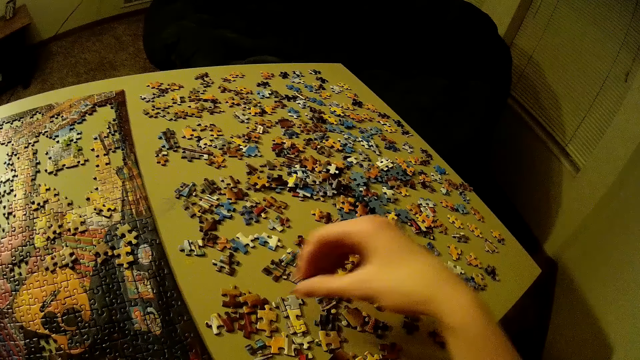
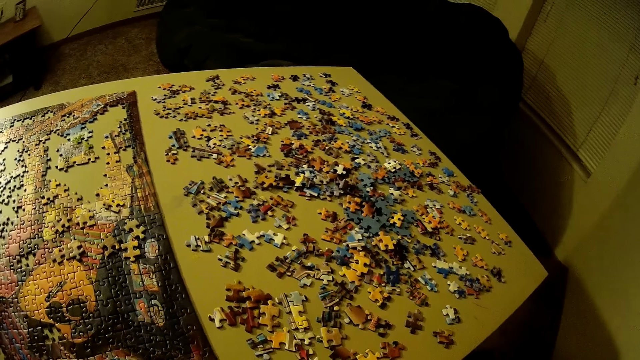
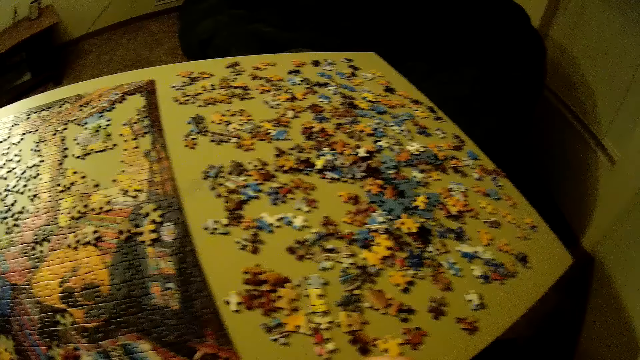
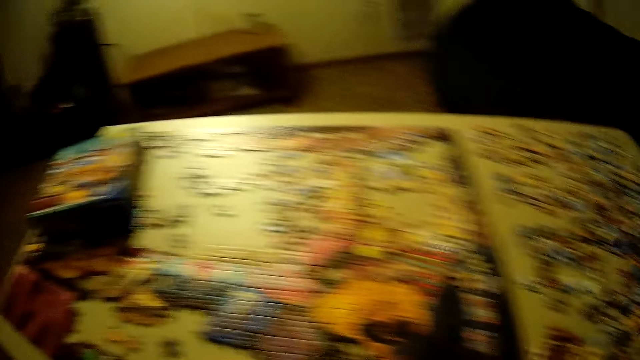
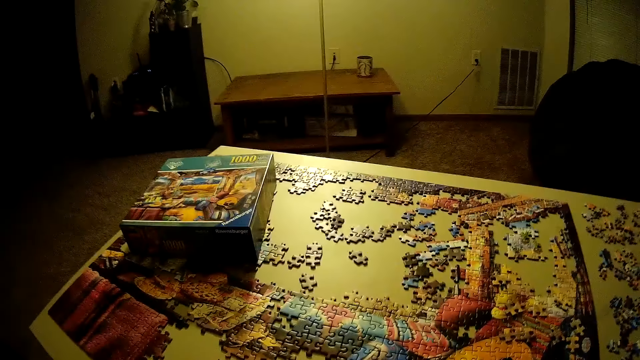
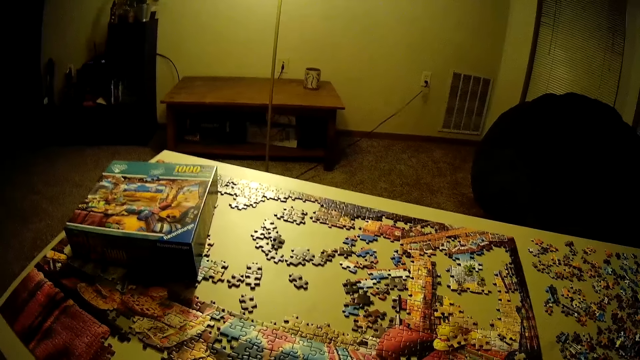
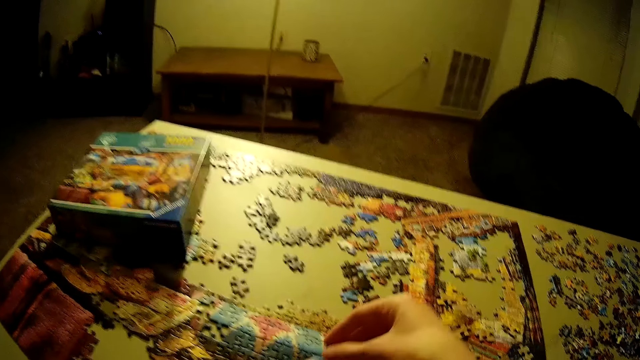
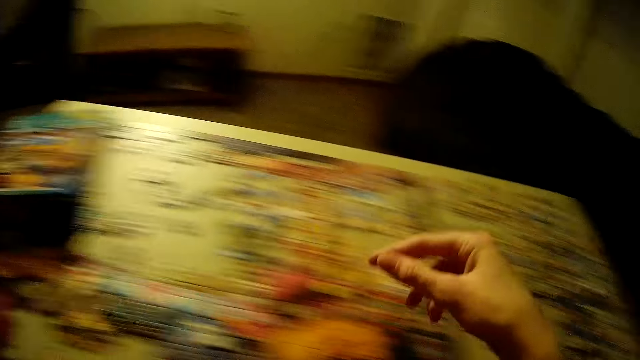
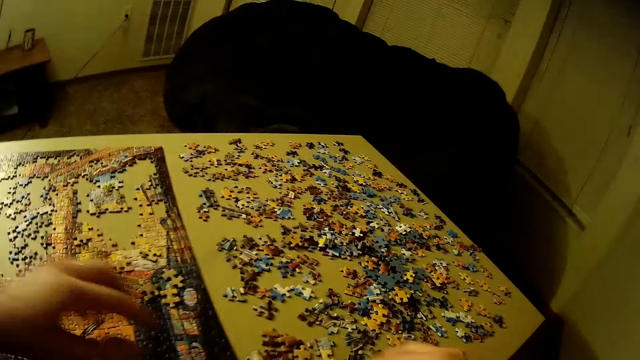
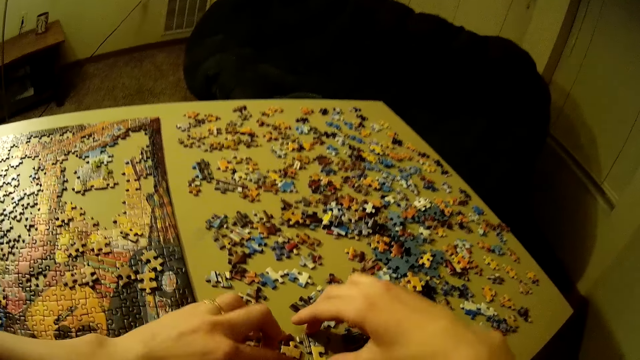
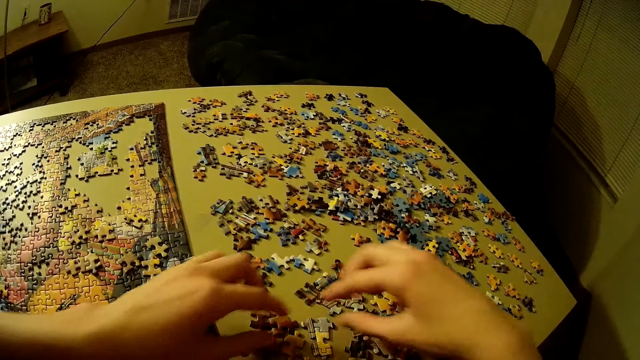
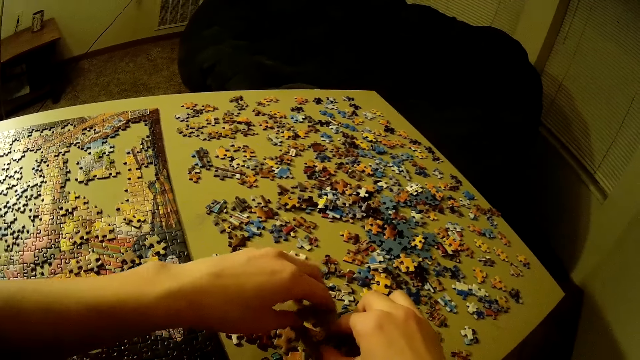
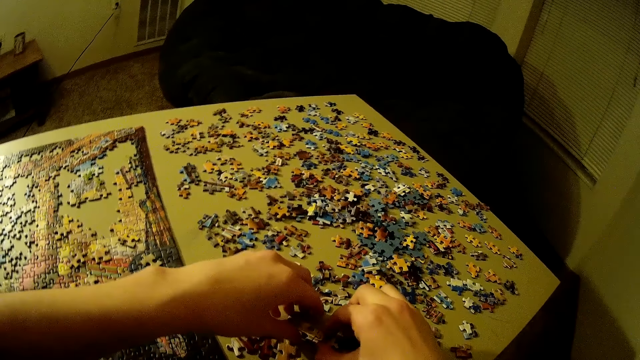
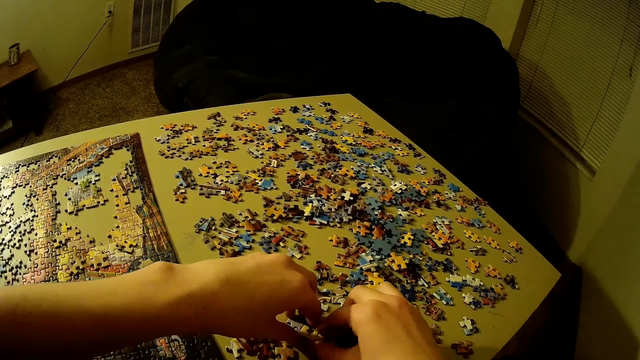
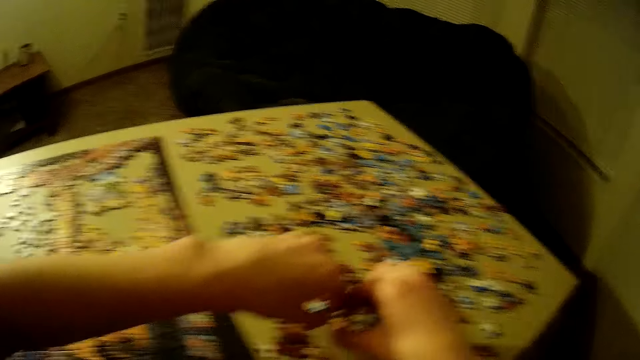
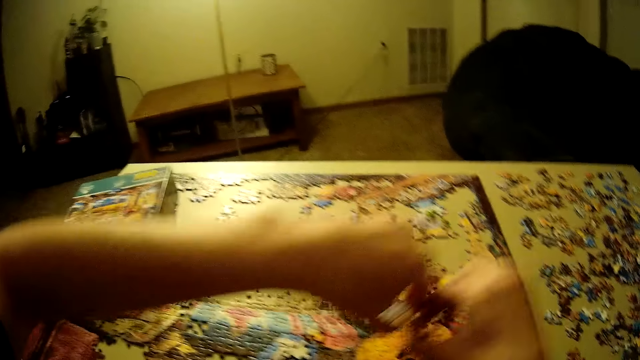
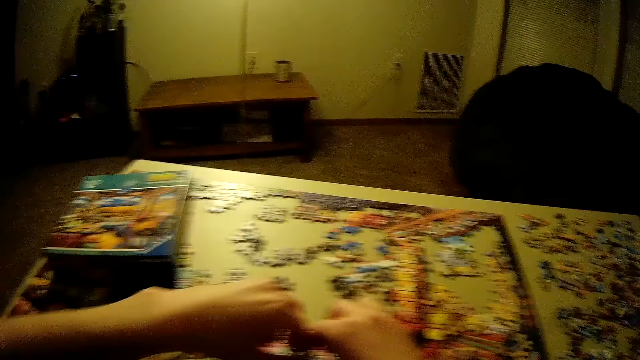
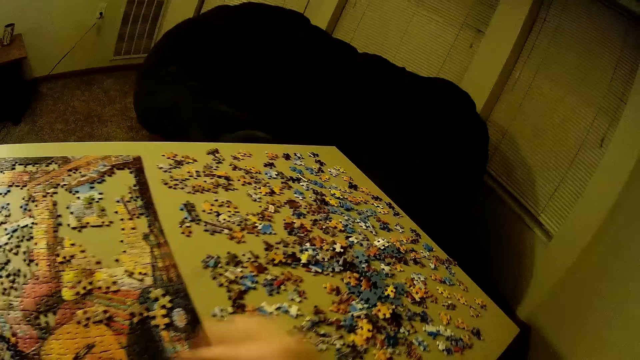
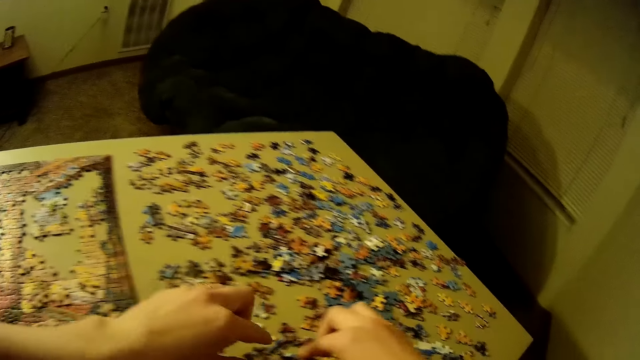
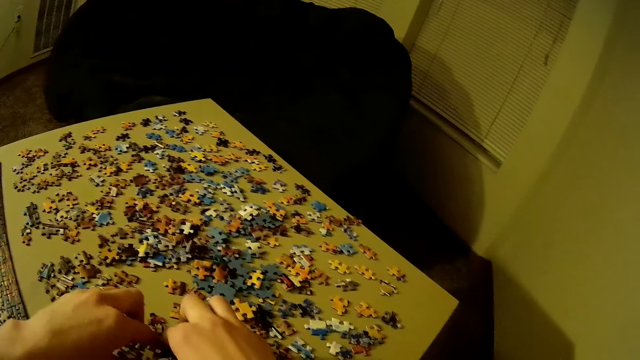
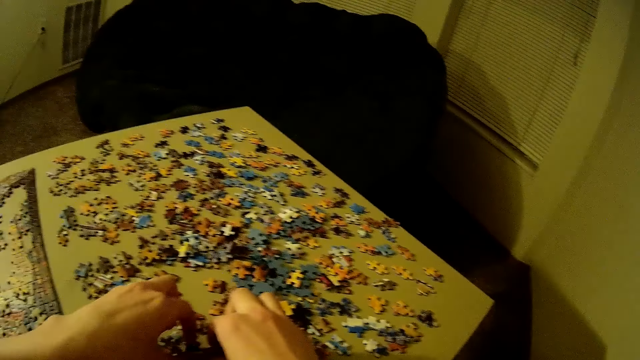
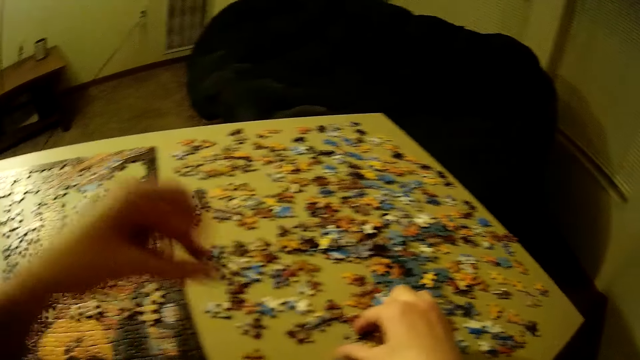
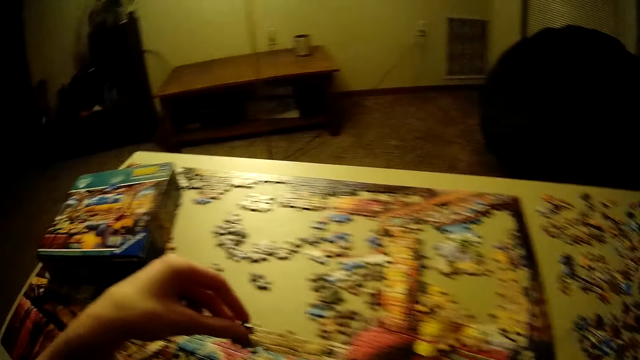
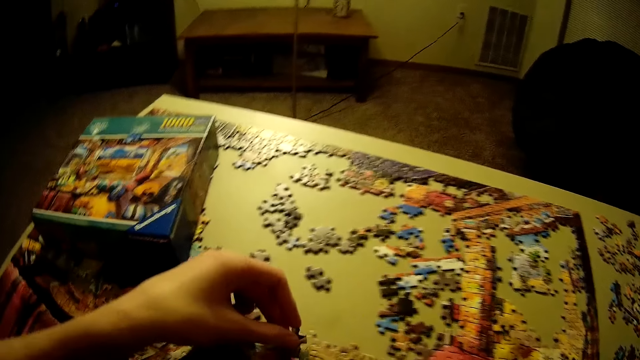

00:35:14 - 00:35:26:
The camera wearer arranges the puzzle pieces with both hands. They pick up a puzzle piece with both hands. They put the puzzle piece on the table. They pick up a puzzle piece with both hands.

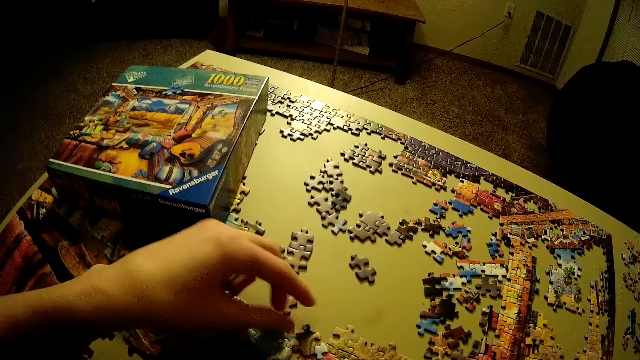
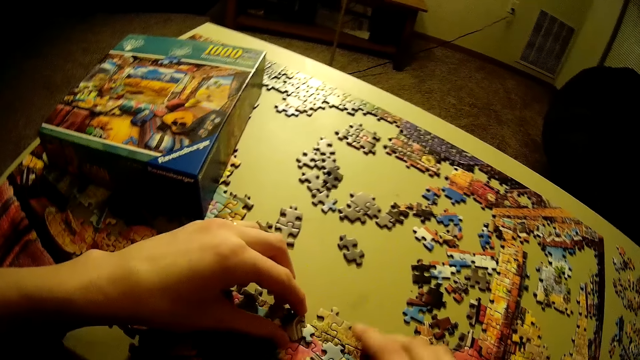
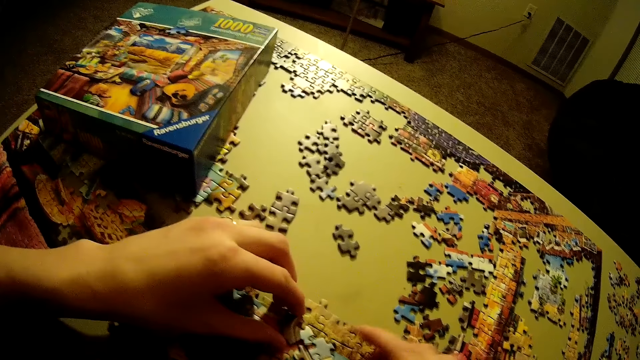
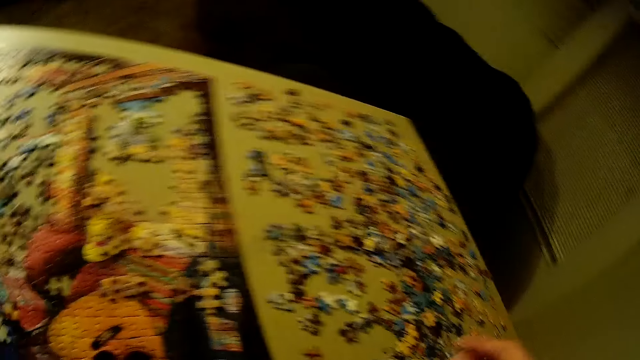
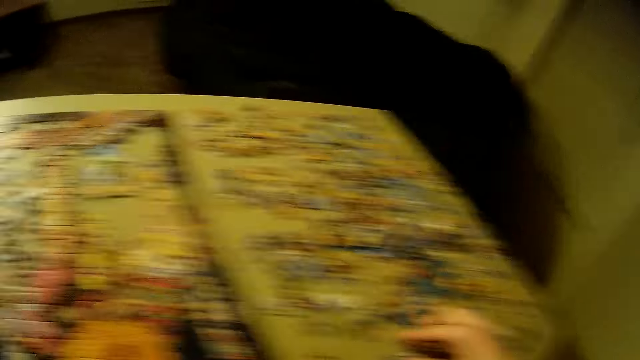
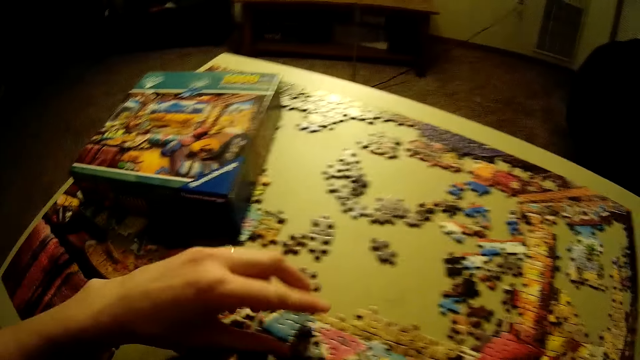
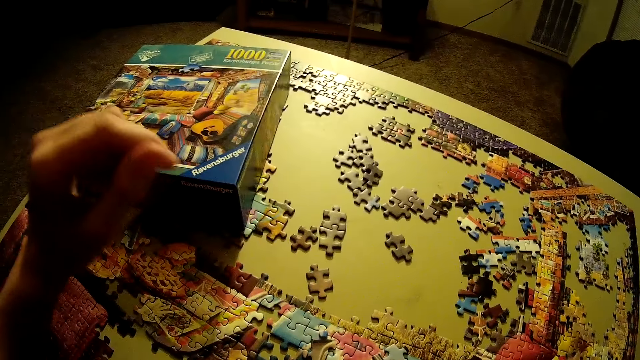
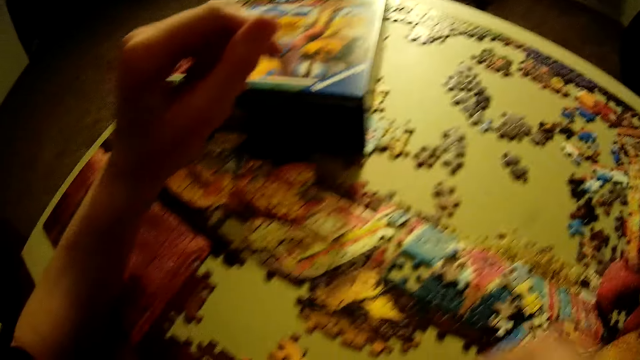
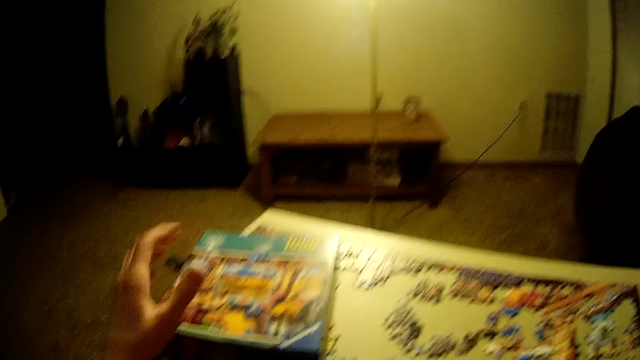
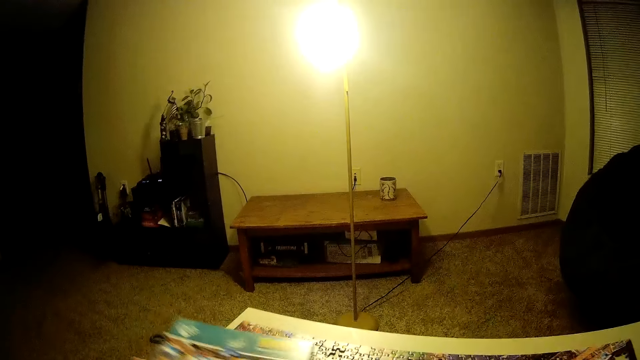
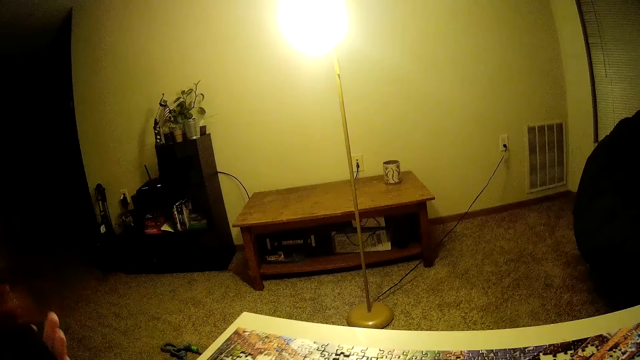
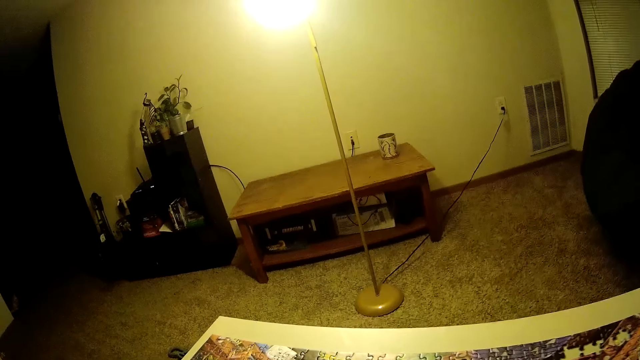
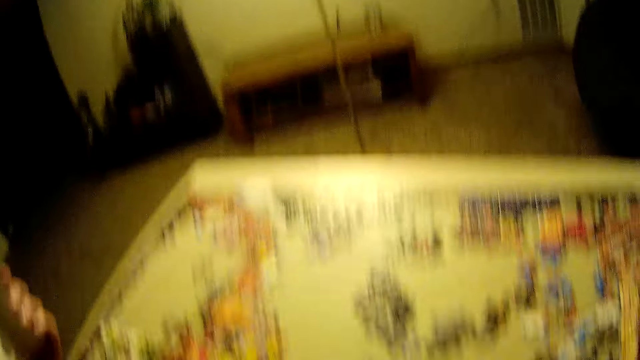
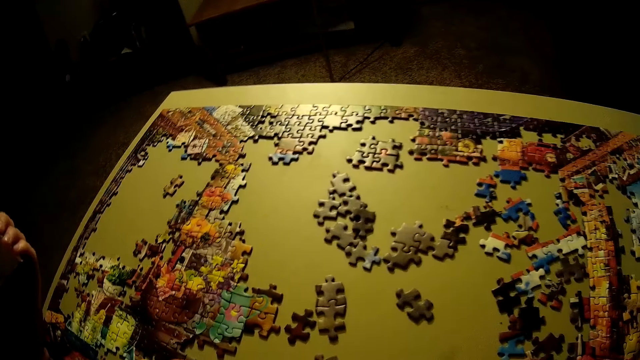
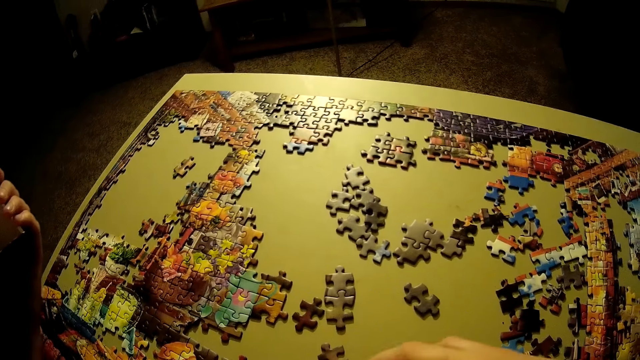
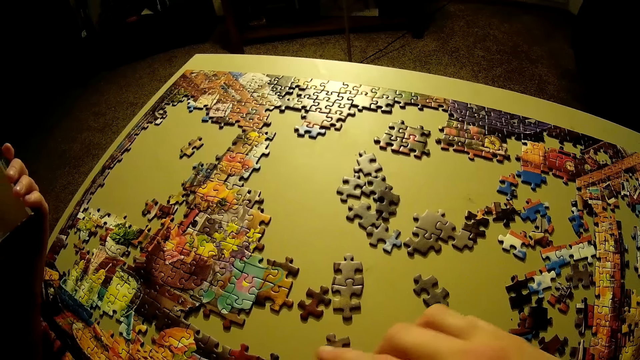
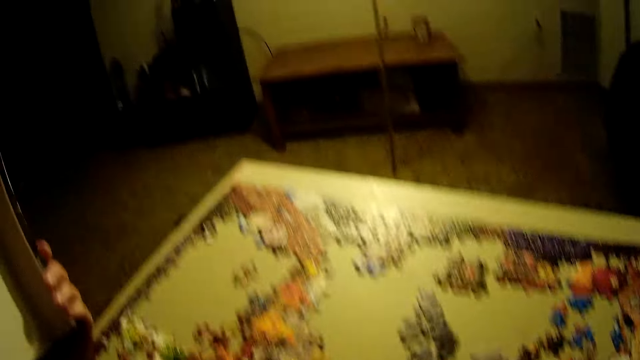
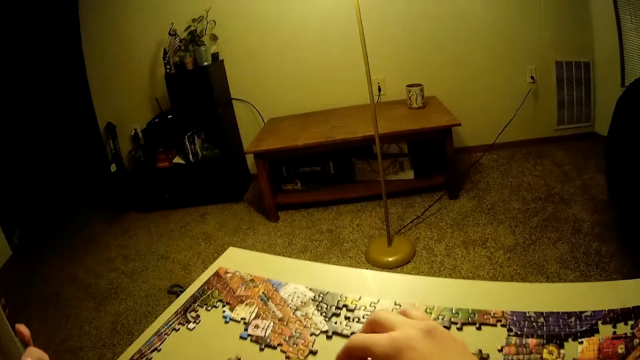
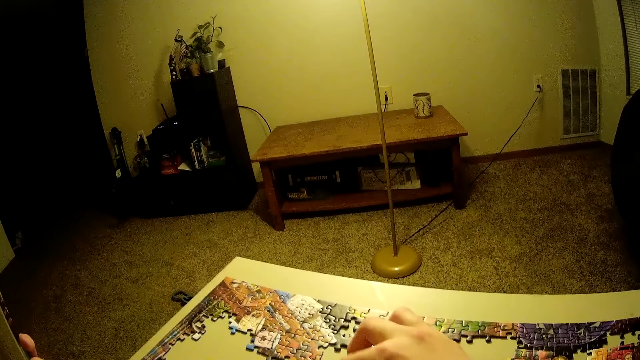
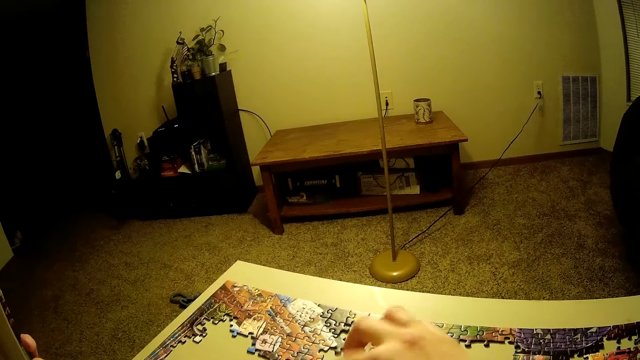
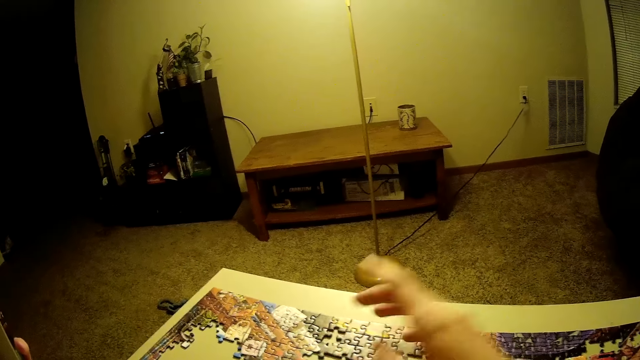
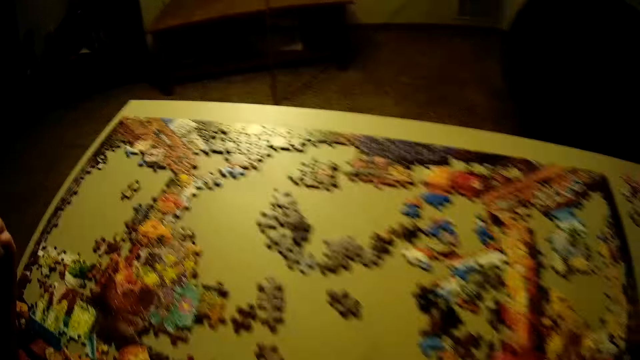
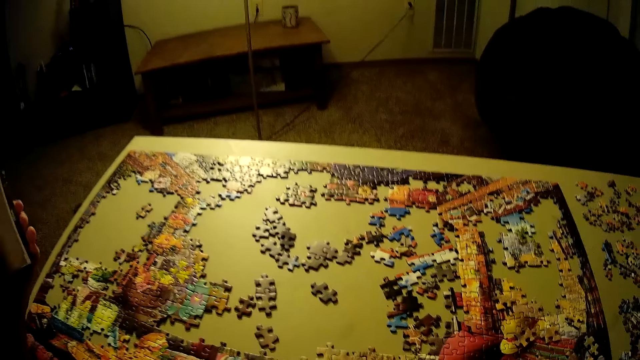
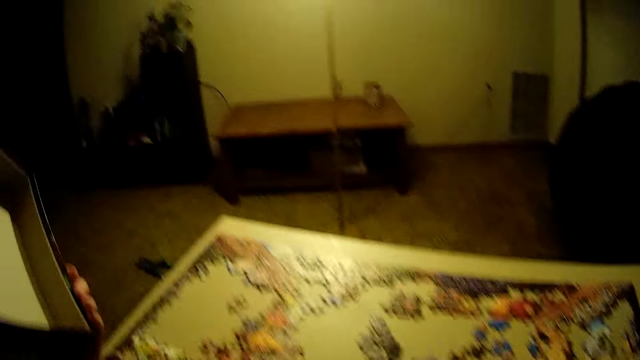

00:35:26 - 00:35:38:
The camera wearer puts the puzzle piece on the table. He arranges the puzzle piece. He looks at the puzzle pieces. He withdraws his hand from the puzzle piece. He picks up the package box. He looks at the puzzle pieces. He arranges the puzzle pieces.
